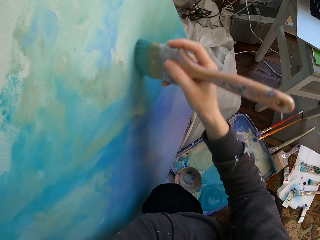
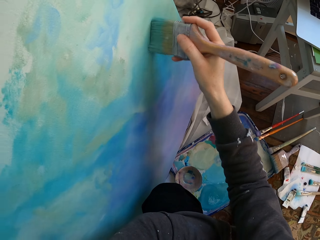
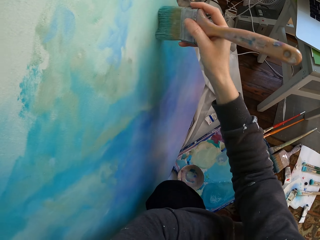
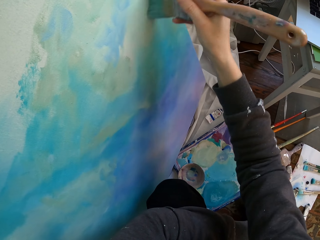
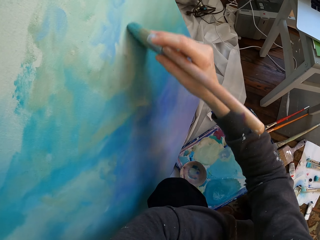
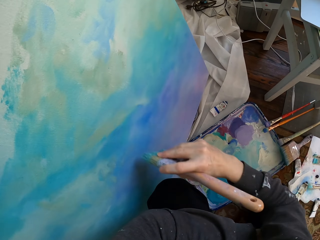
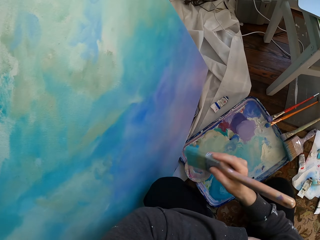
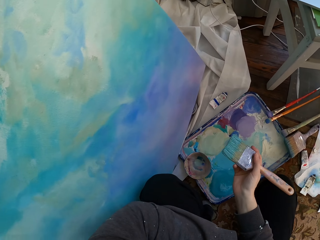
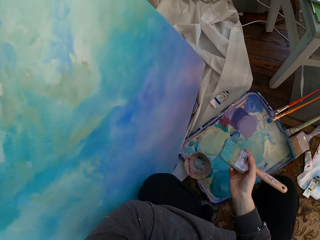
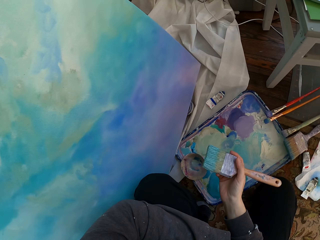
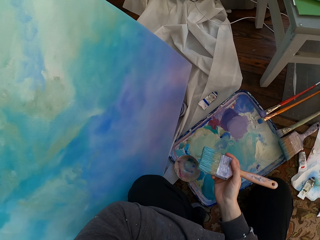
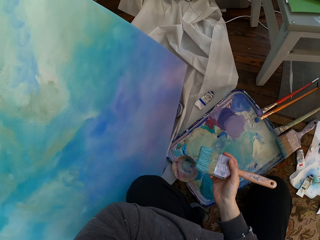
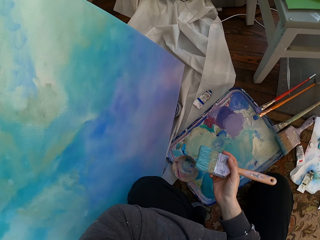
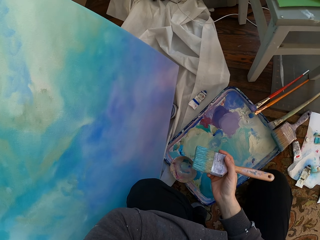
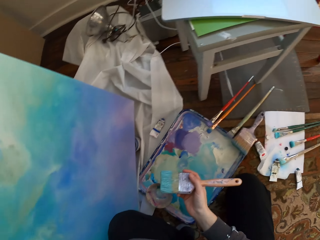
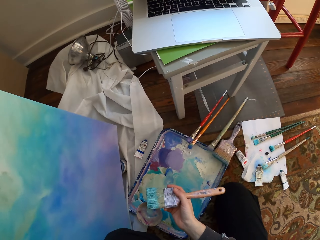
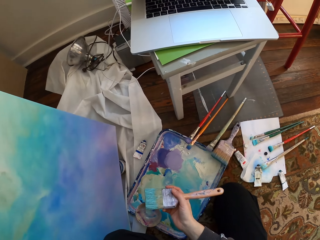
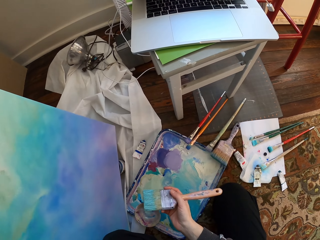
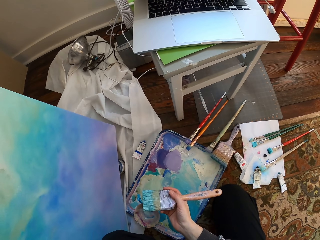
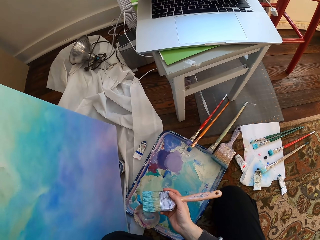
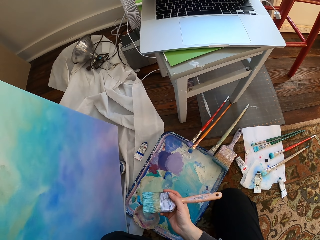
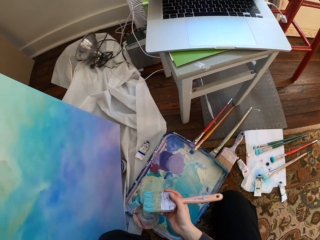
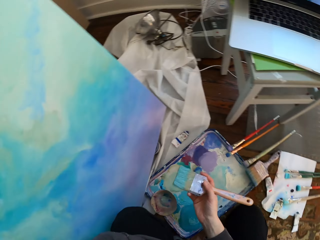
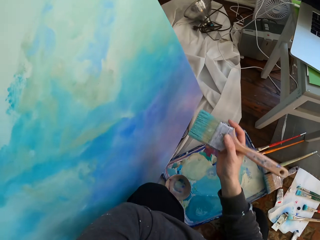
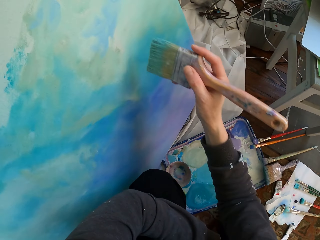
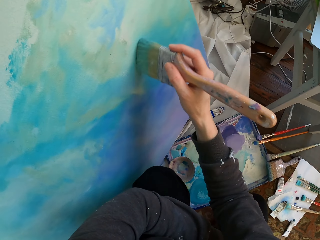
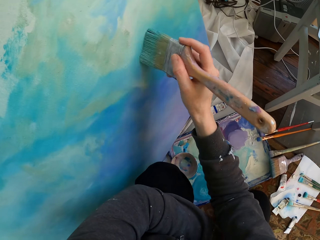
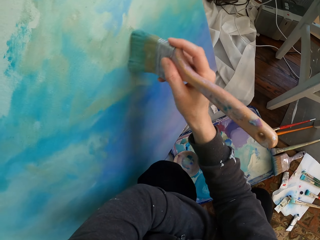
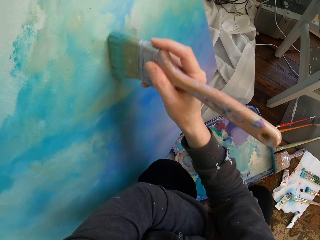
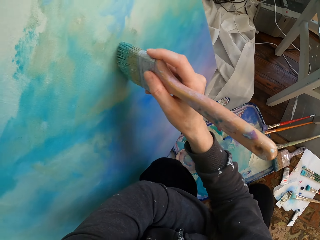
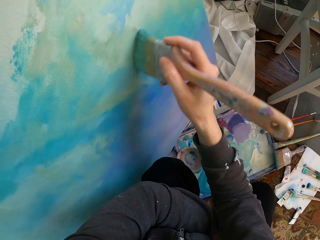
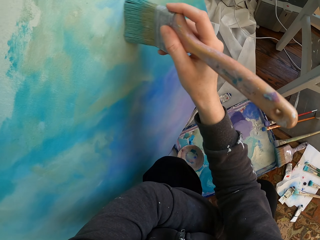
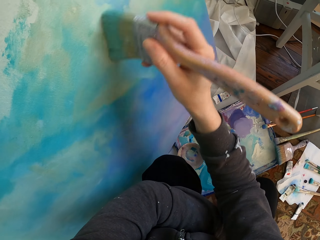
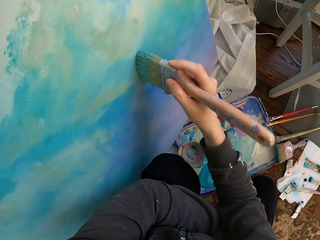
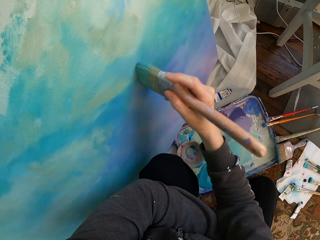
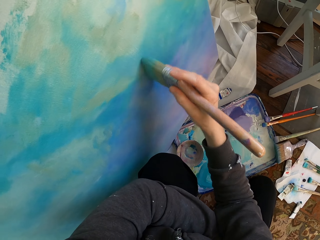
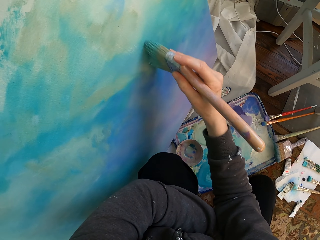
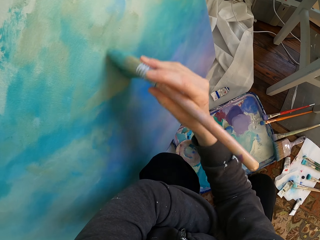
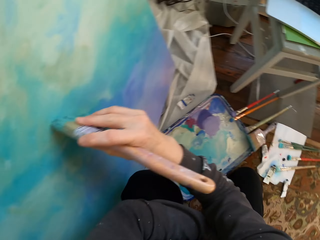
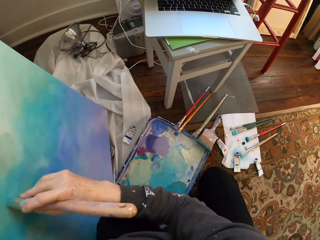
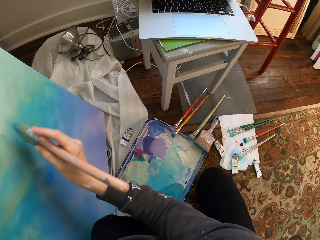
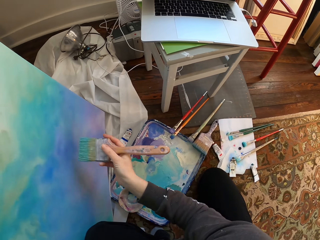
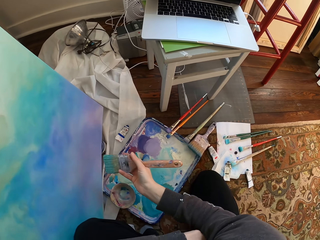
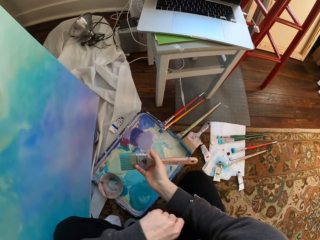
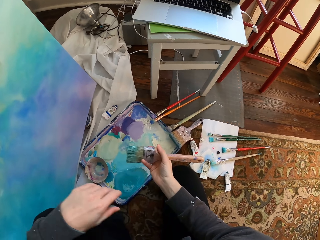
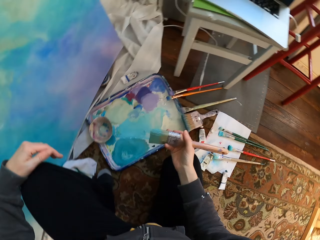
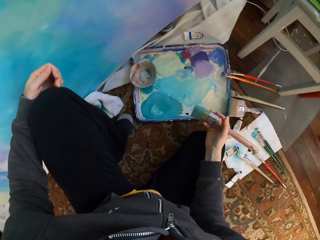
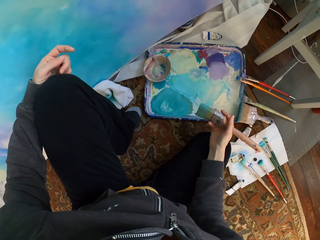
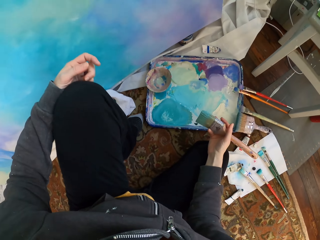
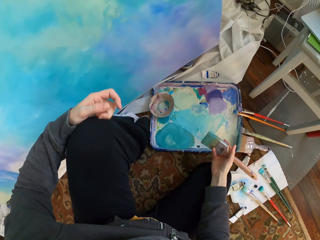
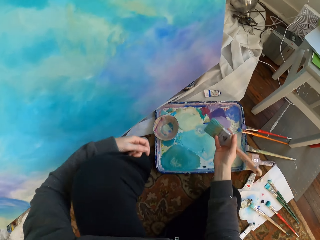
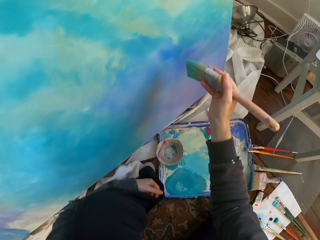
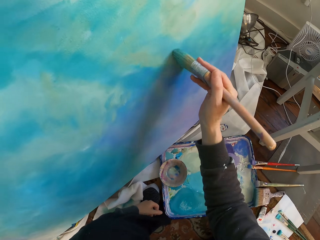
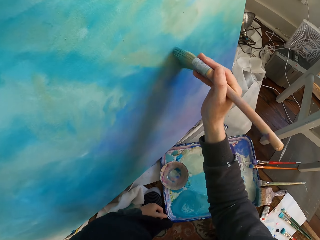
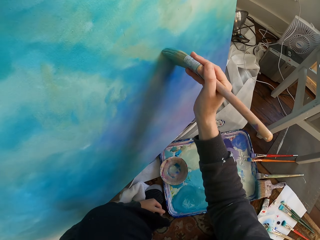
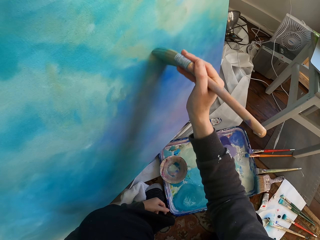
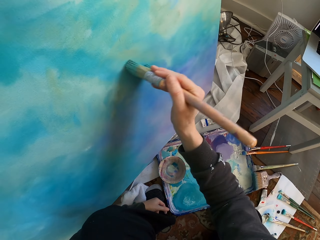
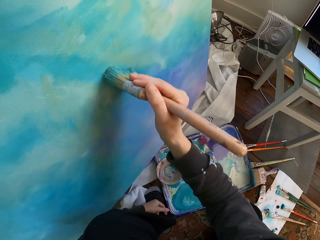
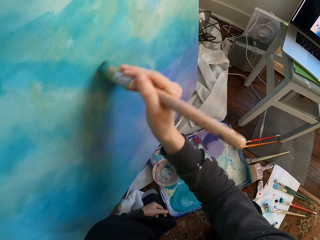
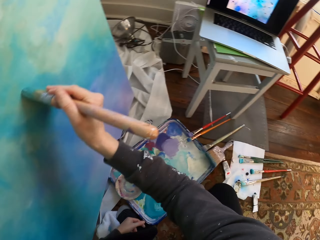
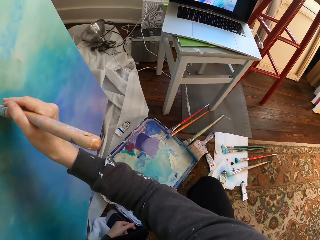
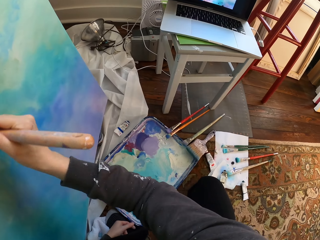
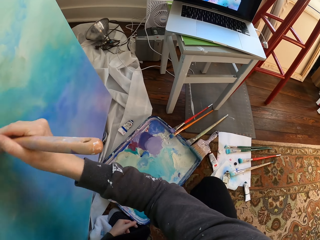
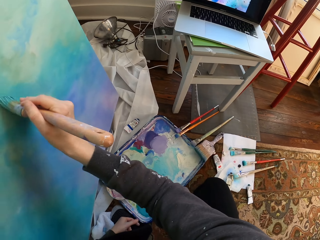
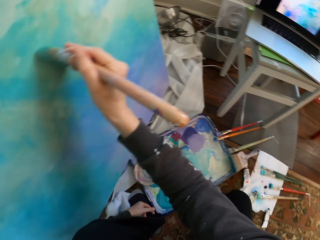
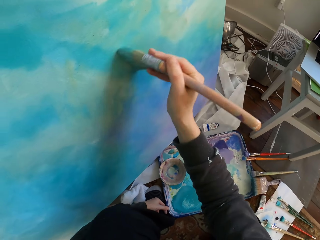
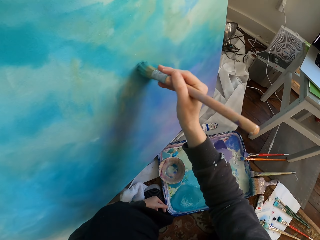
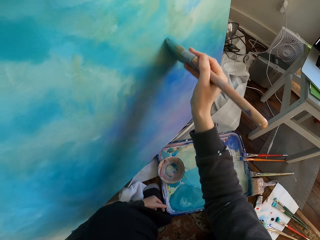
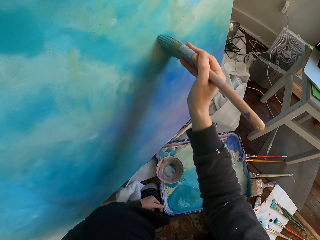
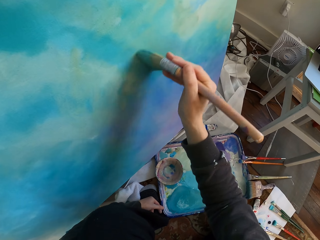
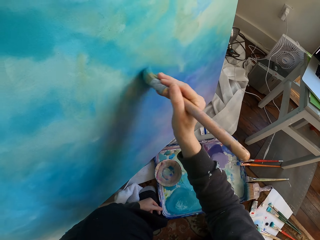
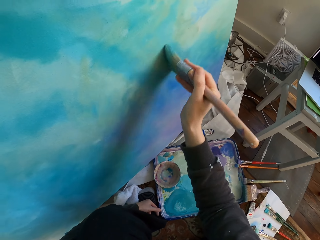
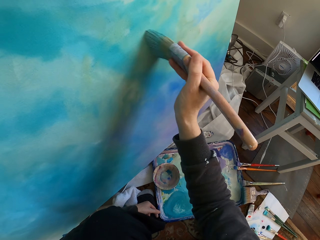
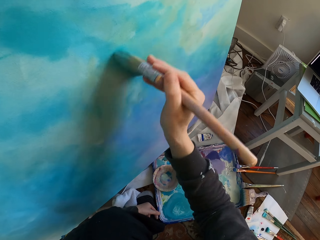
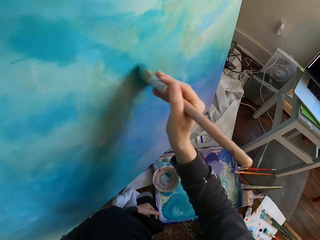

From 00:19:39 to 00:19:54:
The camera wearer removes a brush from a painting. They look at a laptop. They paint. They remove the brush from the painting. They look at the painting. They paint.

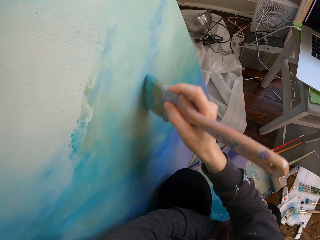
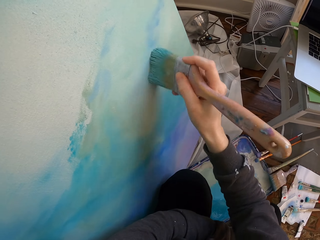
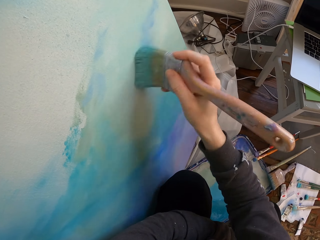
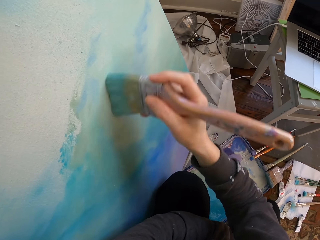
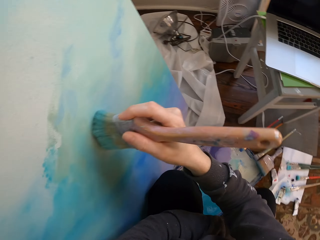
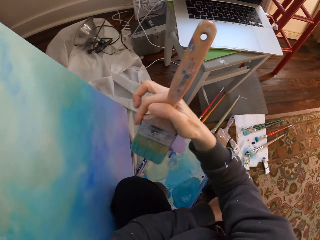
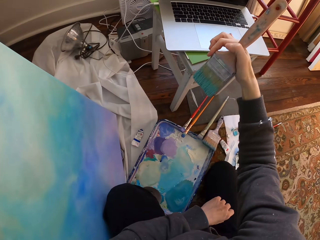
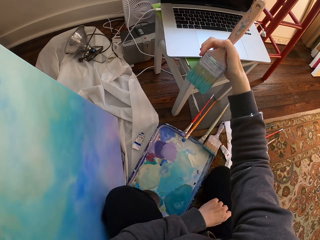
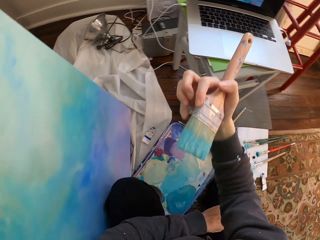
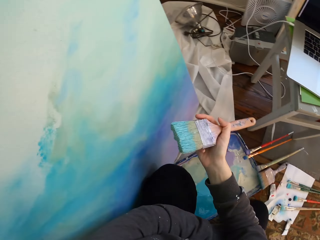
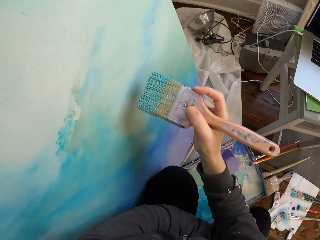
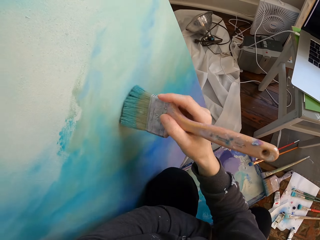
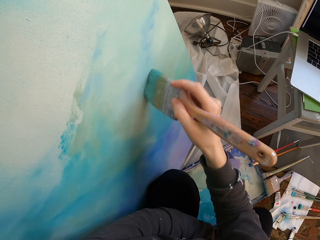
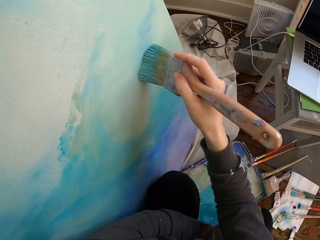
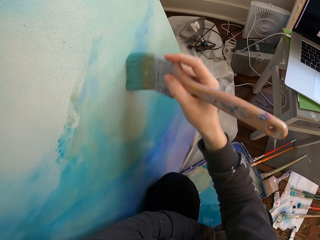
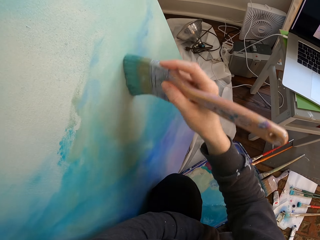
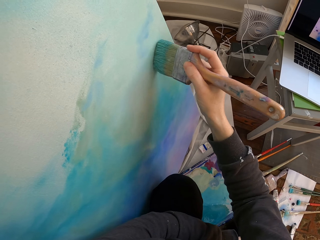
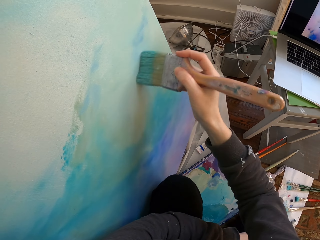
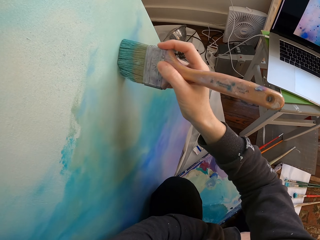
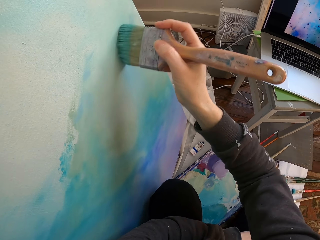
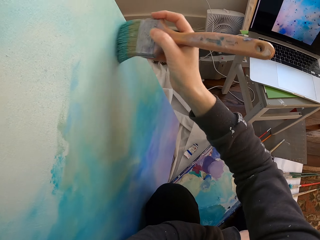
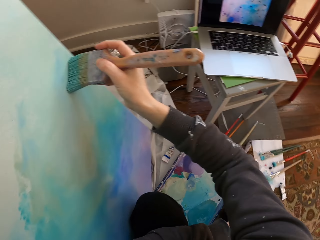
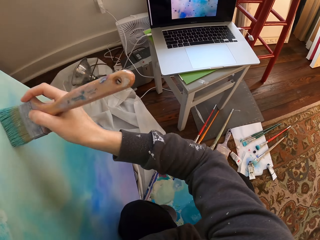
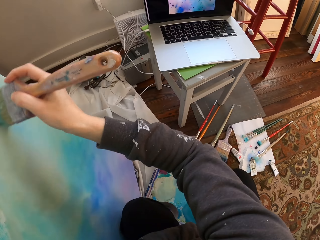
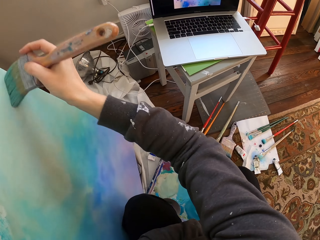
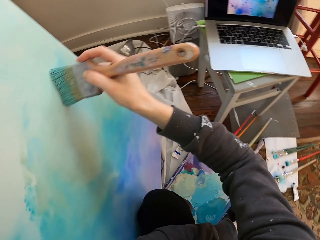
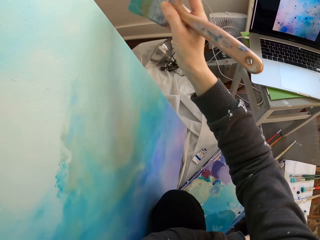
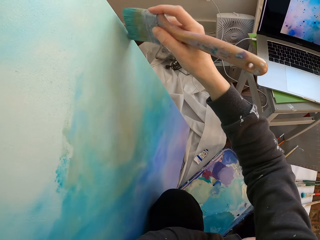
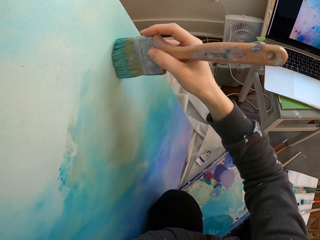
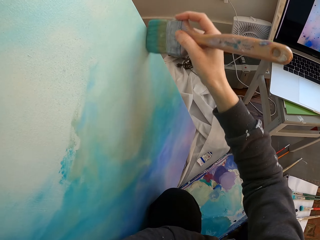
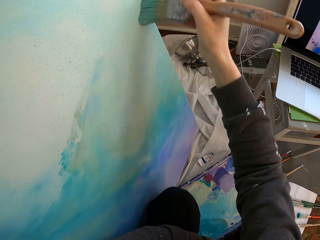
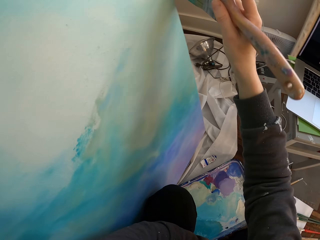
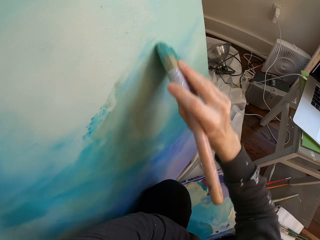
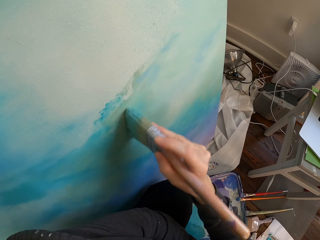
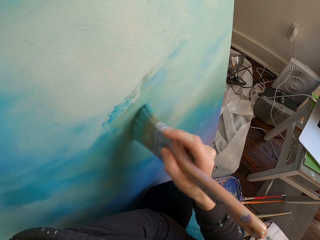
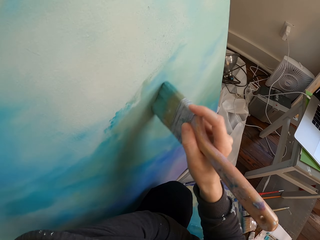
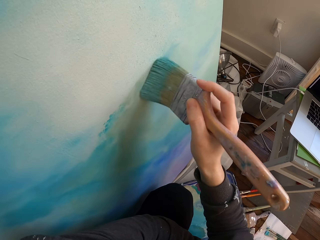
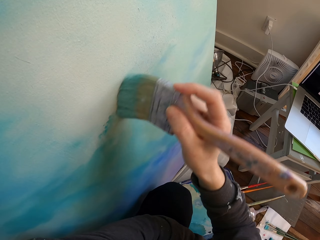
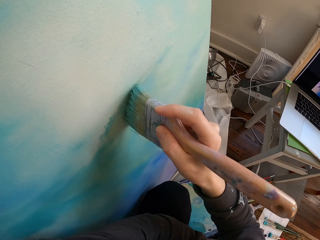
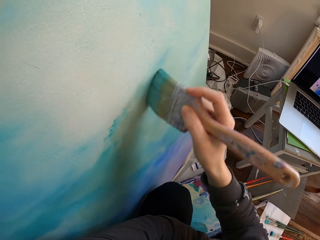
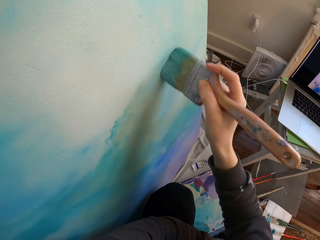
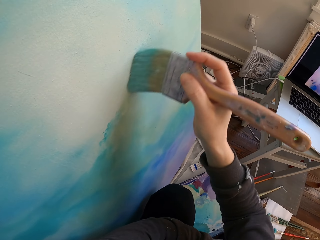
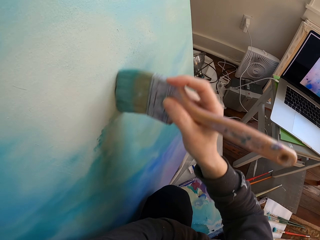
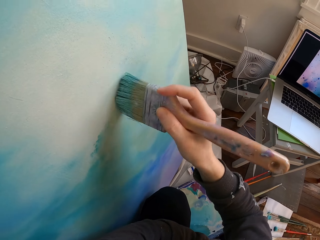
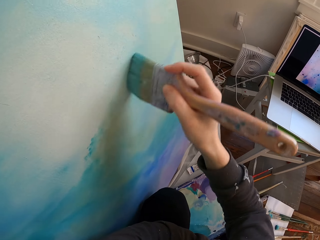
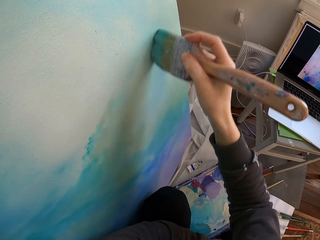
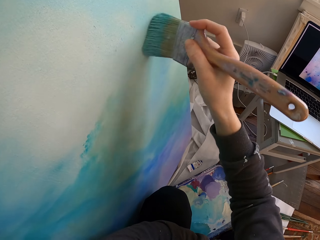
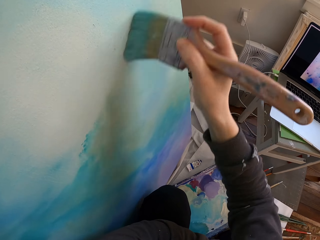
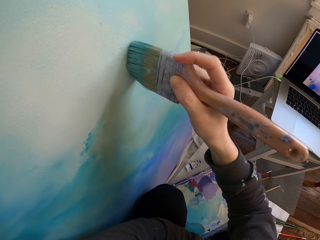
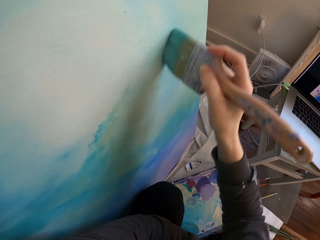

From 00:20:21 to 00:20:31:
The camera wearer operates the laptop. They press the laptop. They paint the wall with the brush.
